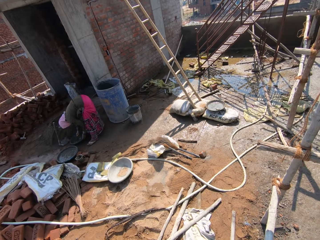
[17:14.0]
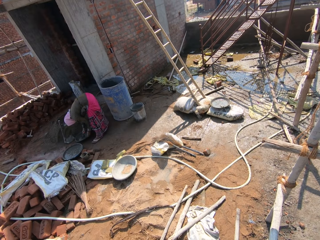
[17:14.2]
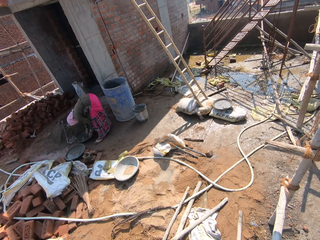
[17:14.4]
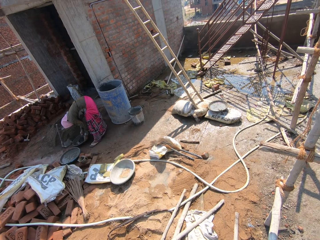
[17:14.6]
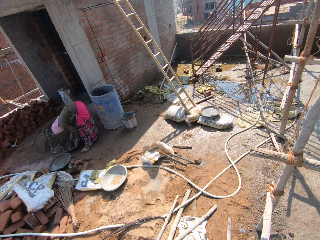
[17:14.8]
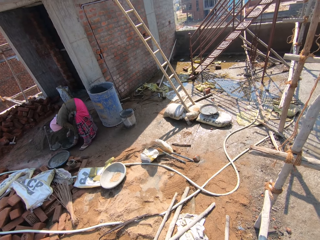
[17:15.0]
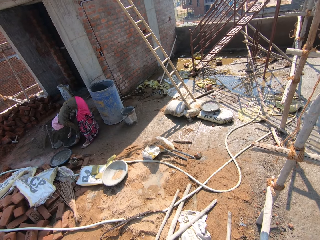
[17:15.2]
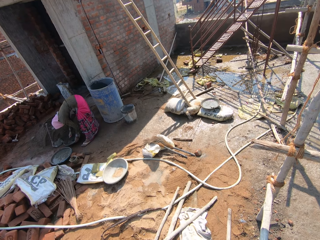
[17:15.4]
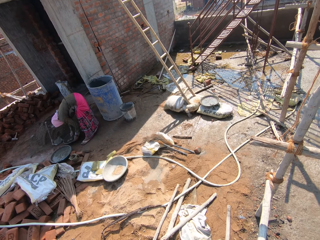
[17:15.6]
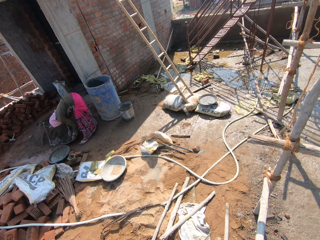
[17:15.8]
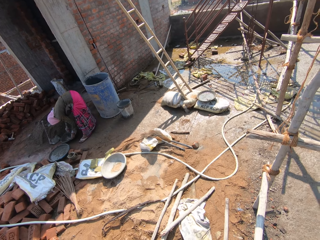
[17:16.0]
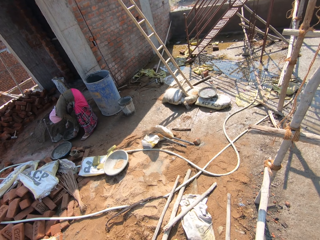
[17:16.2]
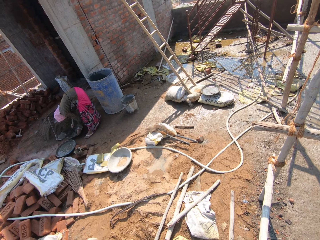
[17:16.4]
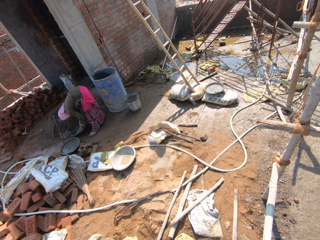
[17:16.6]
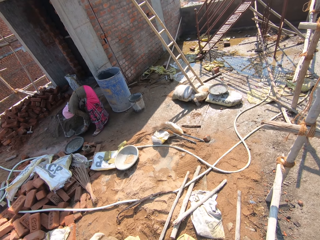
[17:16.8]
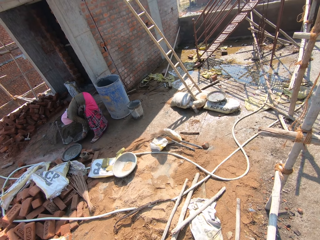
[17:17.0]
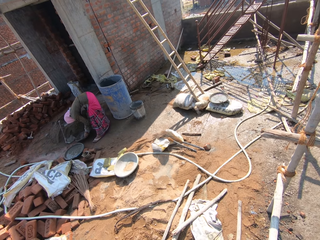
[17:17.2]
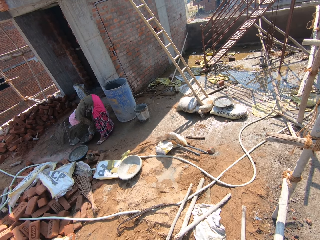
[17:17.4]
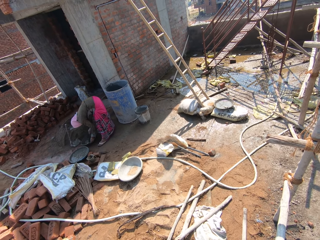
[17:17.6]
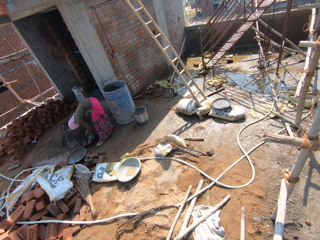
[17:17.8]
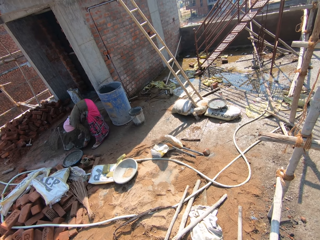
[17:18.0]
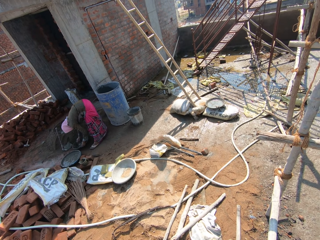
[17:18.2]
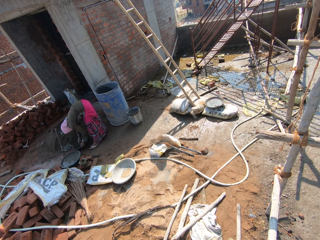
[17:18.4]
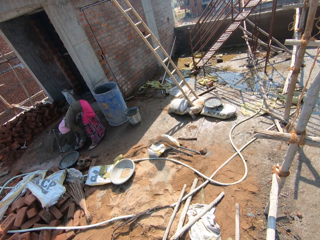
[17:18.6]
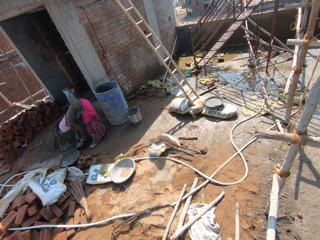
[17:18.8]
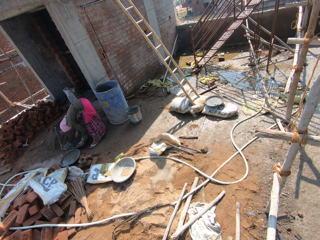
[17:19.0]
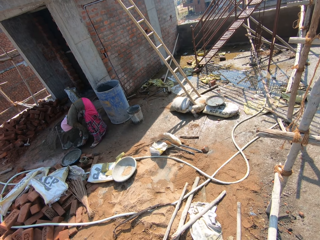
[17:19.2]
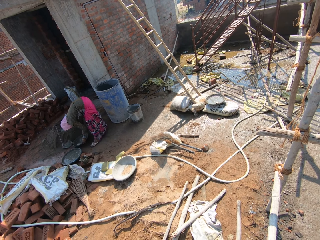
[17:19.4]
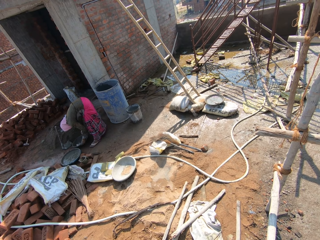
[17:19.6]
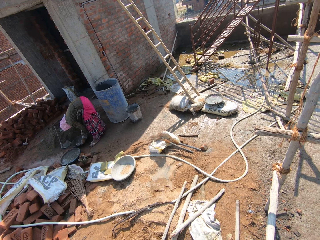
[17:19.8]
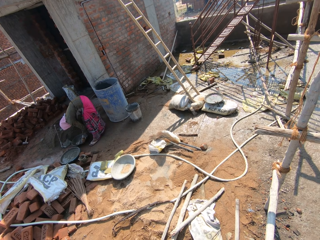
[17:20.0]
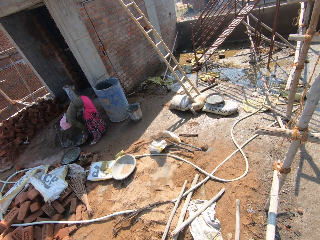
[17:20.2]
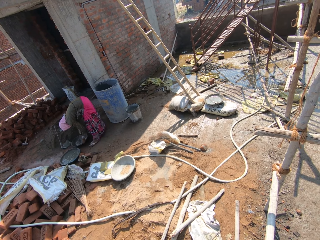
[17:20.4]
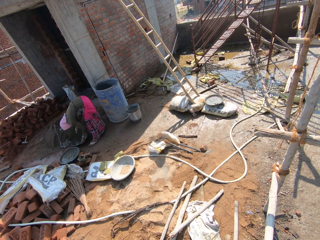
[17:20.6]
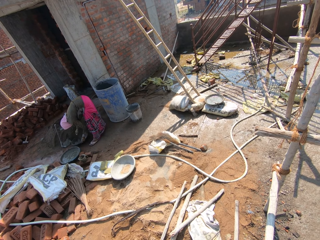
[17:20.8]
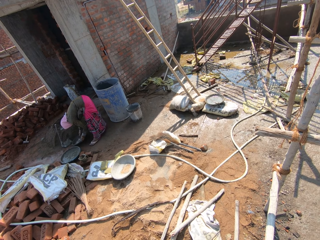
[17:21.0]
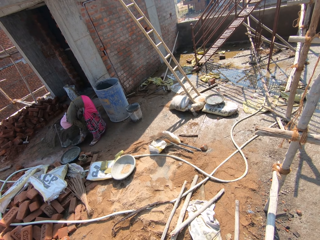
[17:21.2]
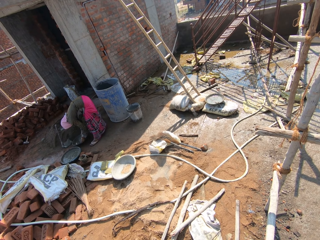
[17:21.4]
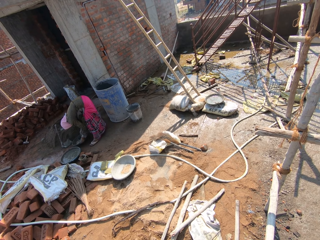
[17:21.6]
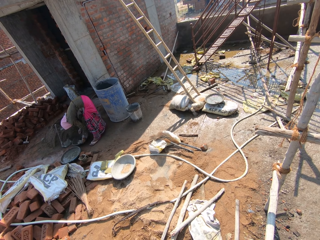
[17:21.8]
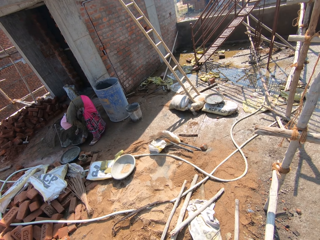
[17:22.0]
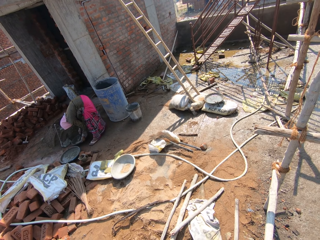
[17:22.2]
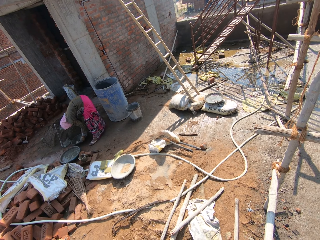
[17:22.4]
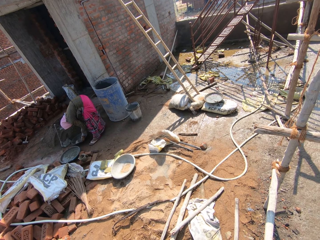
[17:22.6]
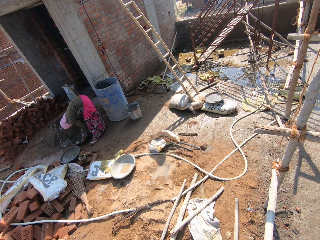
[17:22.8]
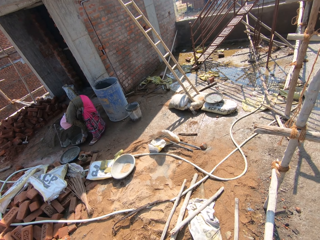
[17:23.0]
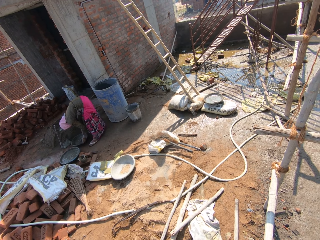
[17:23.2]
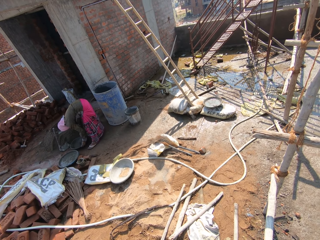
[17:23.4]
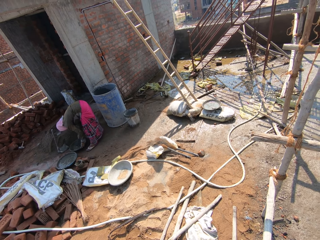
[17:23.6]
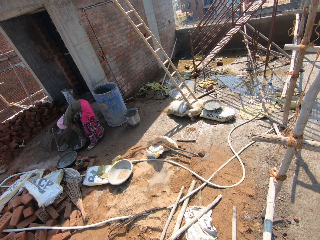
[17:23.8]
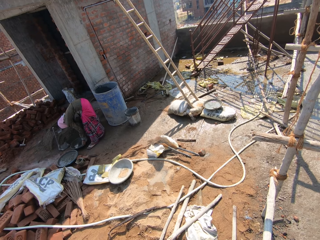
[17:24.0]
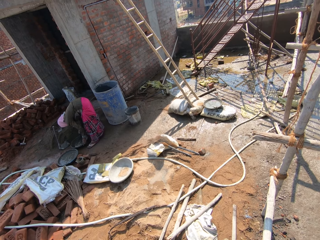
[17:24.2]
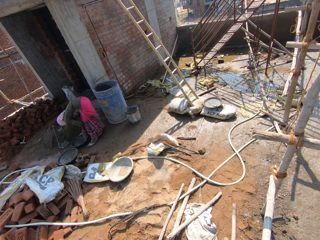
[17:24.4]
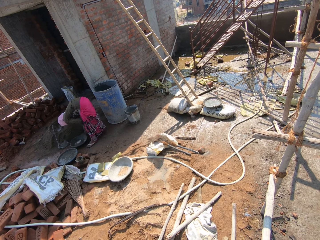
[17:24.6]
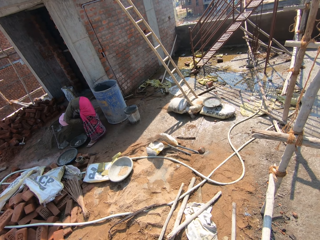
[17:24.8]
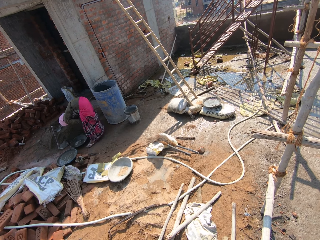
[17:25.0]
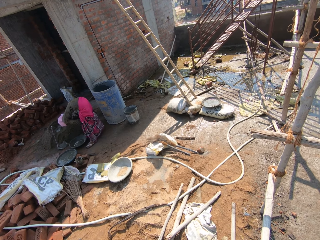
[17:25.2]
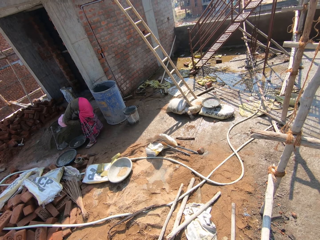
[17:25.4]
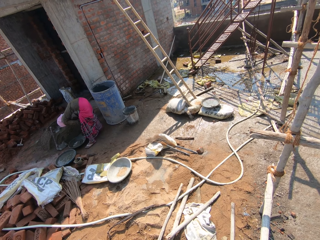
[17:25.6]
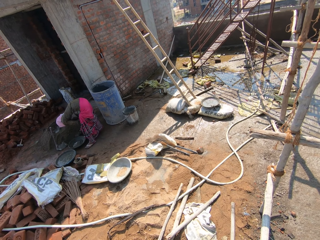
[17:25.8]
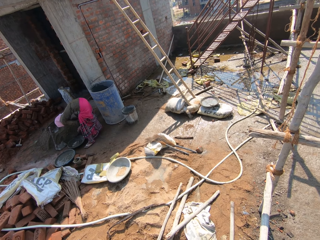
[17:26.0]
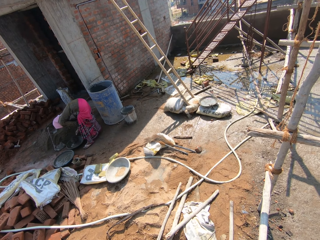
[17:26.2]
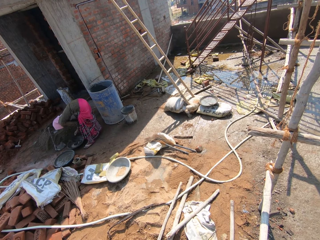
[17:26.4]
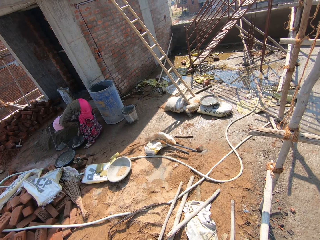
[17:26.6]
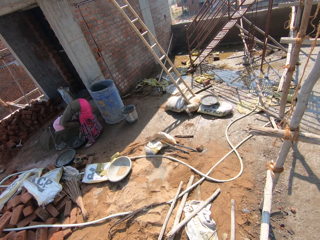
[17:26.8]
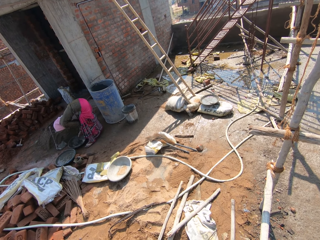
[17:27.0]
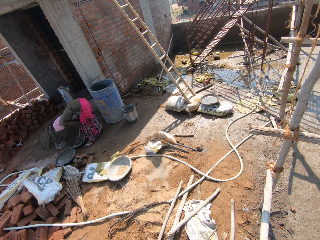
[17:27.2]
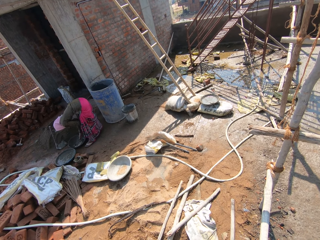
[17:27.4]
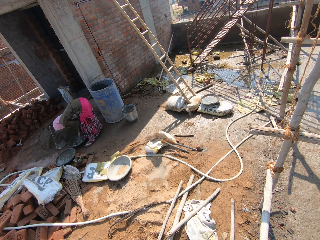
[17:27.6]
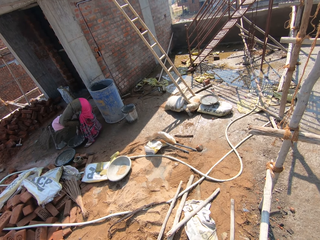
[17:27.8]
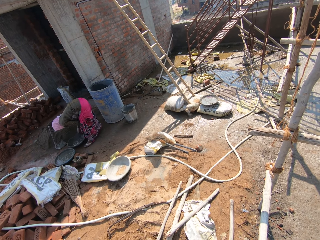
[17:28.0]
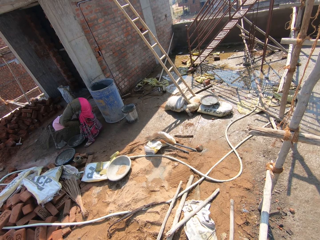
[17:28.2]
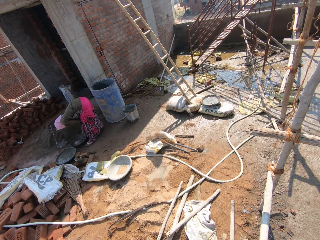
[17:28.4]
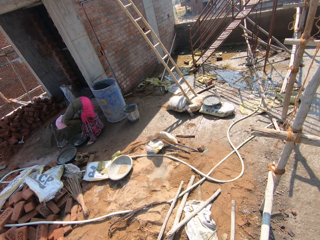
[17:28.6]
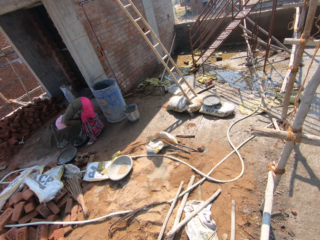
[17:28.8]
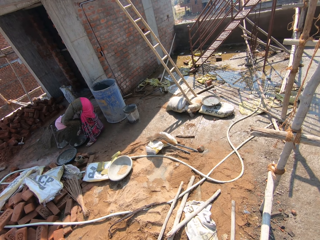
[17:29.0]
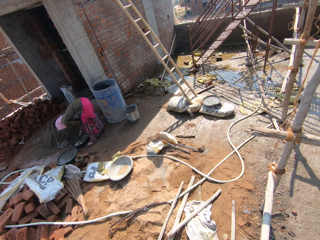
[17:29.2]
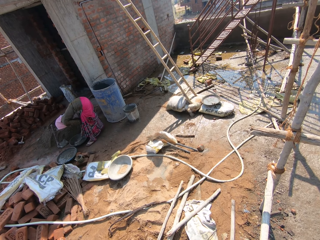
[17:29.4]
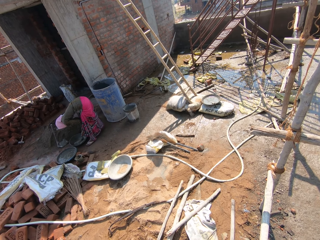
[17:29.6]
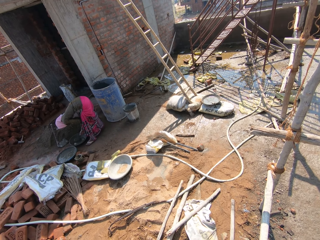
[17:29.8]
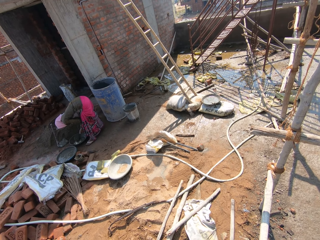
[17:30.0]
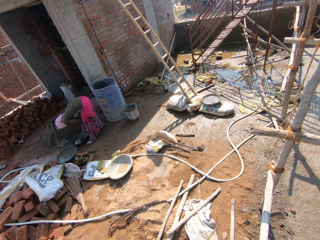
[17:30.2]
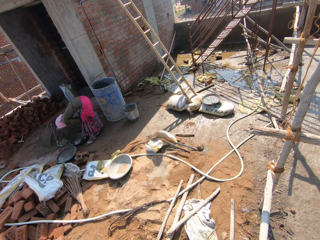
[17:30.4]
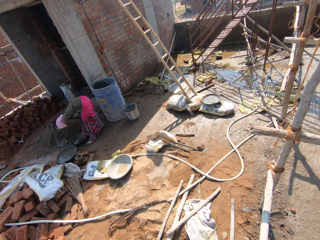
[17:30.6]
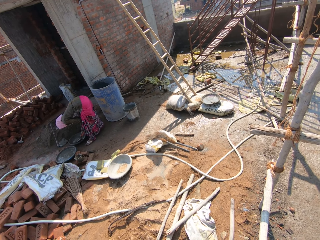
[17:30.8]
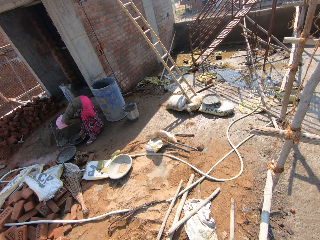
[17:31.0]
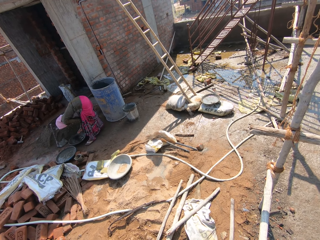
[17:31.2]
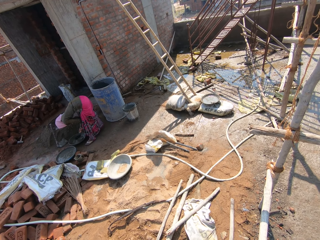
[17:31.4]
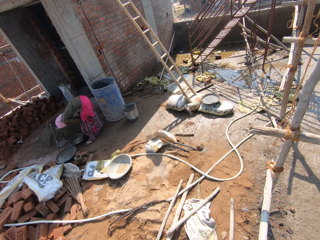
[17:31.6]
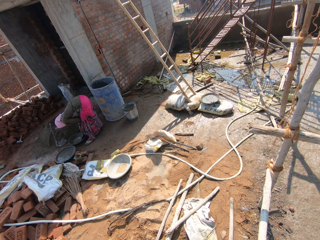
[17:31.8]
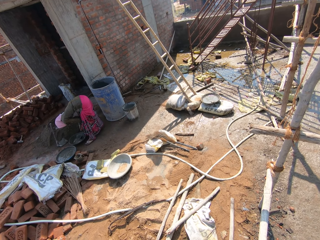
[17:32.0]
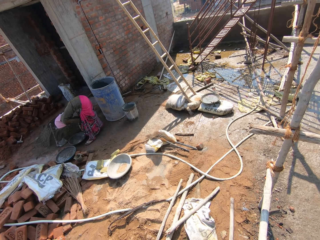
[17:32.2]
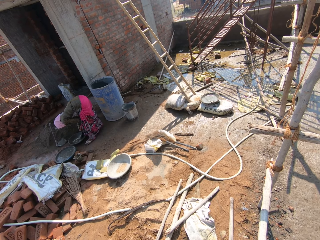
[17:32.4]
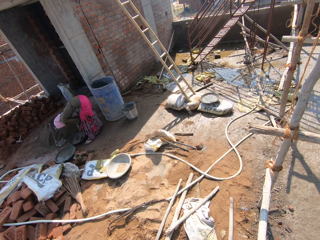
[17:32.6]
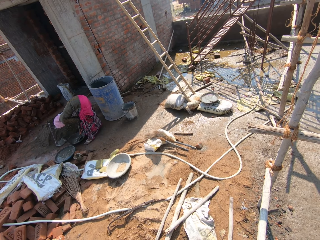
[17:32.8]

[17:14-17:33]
A woman mixes something. The woman scoops something. The woman pours something on the basin. The woman mixes something.
